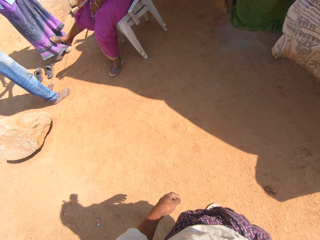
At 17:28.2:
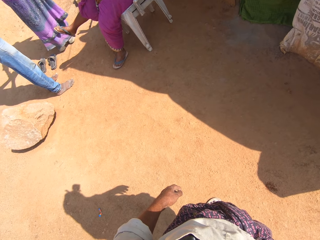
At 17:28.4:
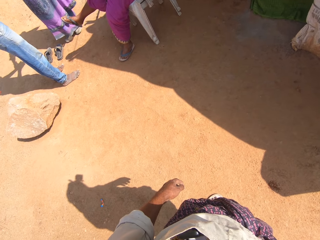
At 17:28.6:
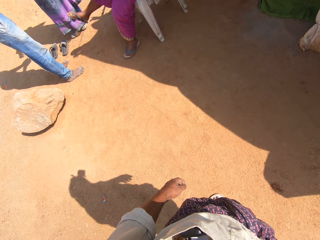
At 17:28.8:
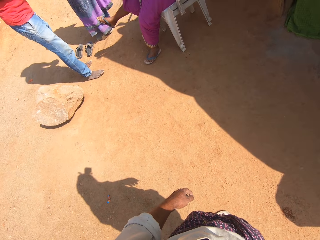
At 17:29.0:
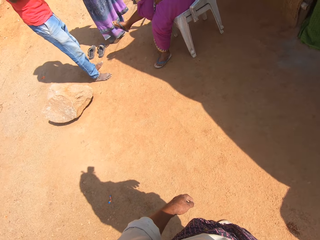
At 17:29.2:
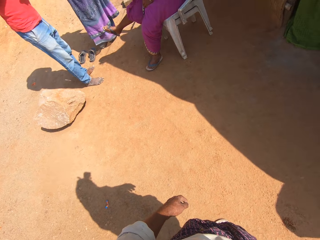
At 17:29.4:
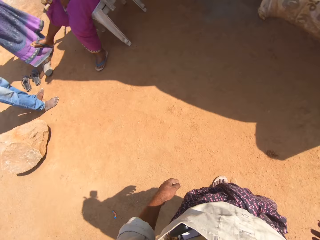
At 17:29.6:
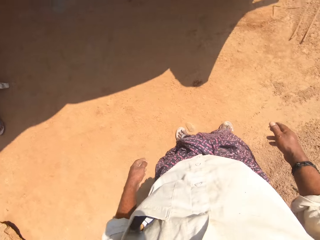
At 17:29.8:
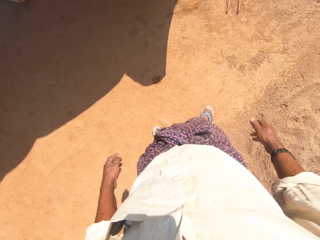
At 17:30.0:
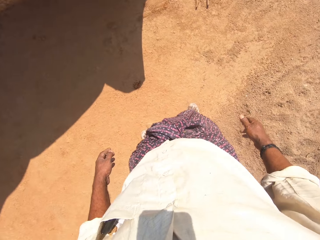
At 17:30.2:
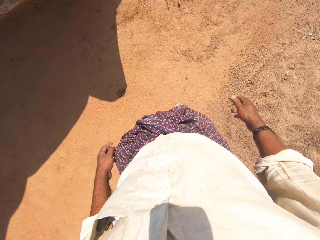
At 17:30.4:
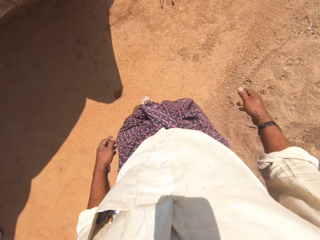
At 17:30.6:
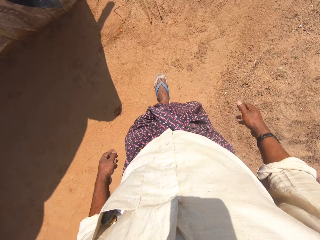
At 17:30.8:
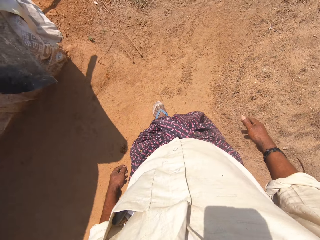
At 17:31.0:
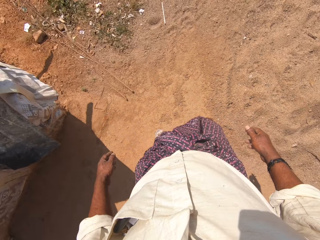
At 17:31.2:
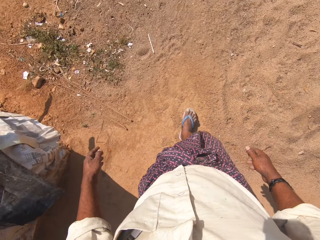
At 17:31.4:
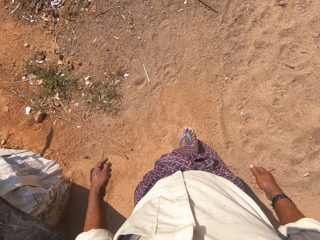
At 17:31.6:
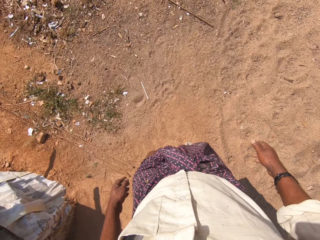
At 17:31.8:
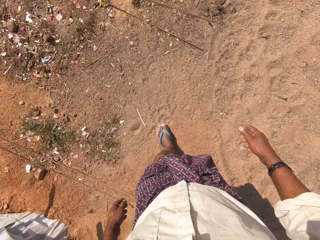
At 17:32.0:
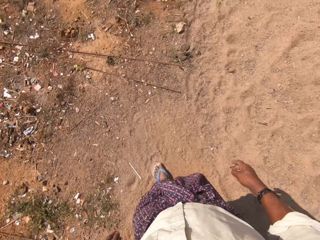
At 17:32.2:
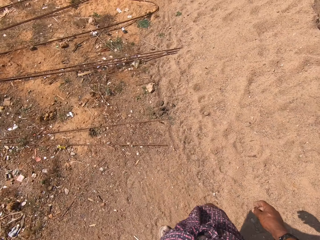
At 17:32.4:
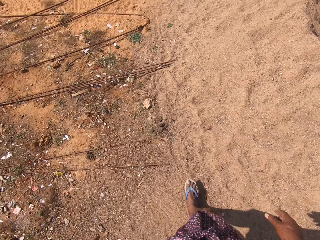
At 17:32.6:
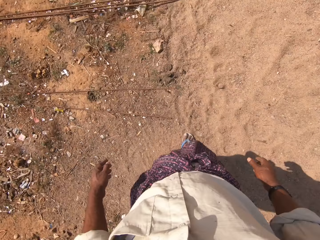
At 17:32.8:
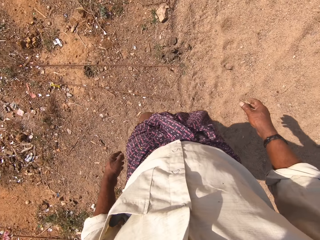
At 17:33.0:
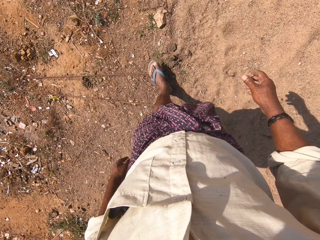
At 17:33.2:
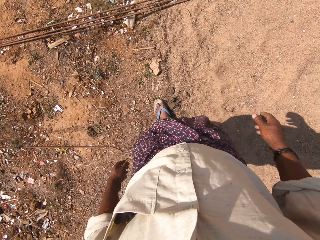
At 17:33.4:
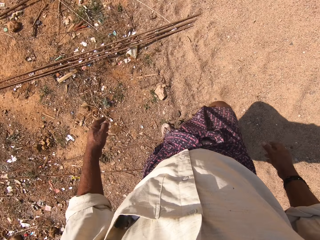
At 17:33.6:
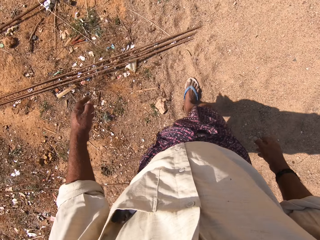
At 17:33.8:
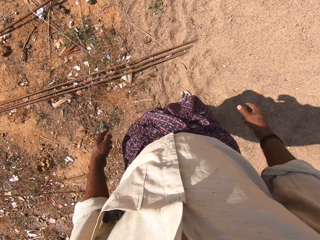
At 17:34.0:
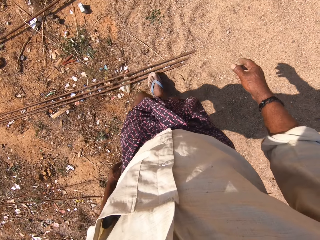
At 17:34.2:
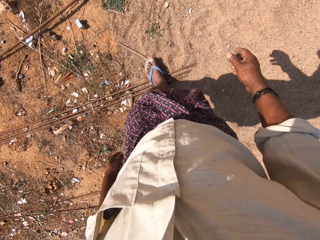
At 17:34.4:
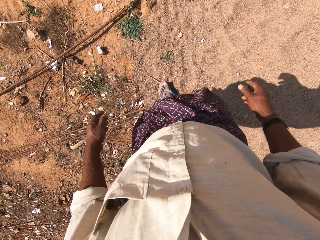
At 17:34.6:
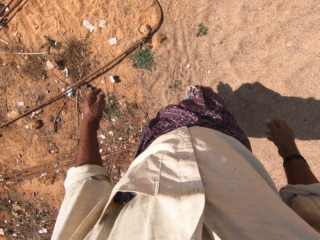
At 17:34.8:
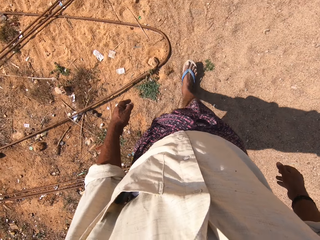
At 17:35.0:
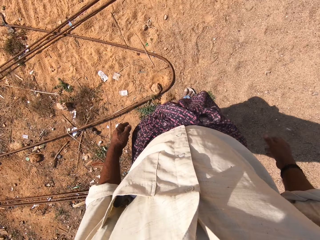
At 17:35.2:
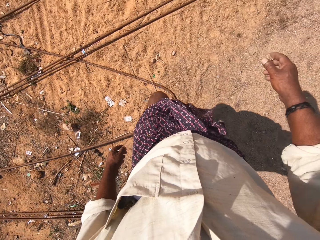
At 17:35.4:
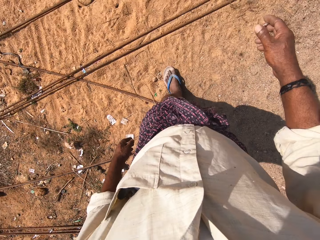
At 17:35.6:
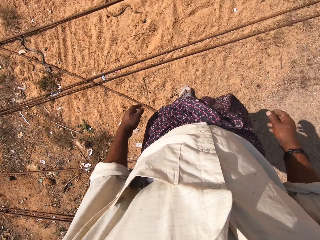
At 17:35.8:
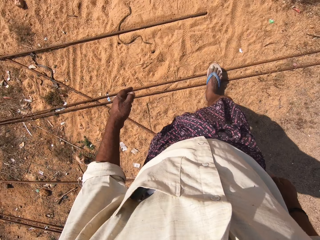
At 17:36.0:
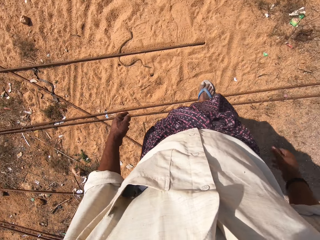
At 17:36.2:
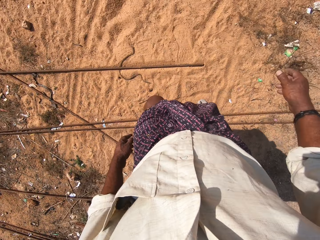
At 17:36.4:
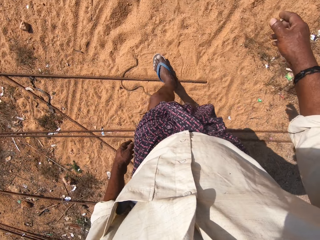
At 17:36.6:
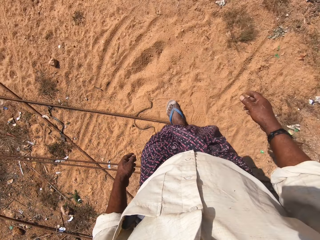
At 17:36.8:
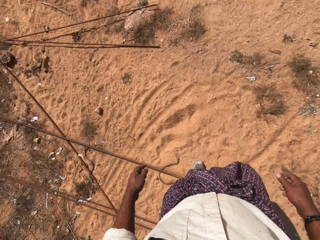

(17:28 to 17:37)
The camera wearer turns around. They walk on the construction site.
